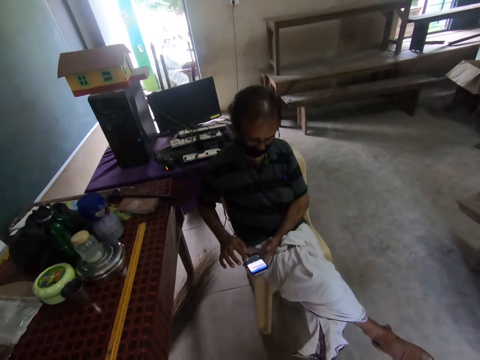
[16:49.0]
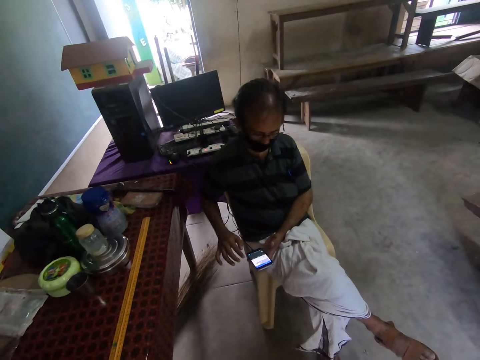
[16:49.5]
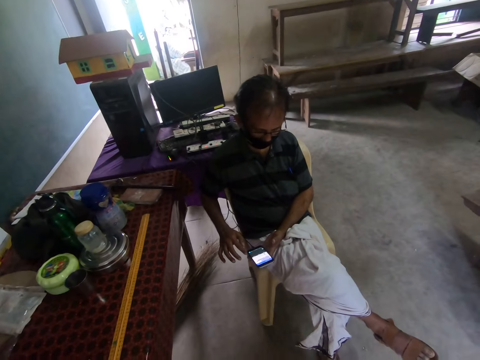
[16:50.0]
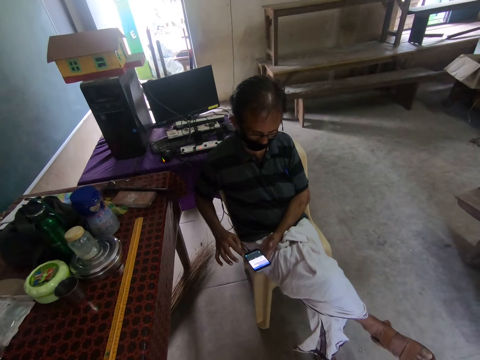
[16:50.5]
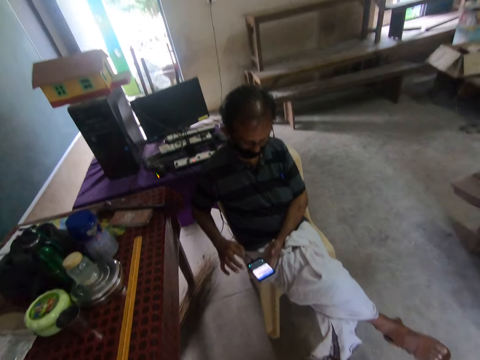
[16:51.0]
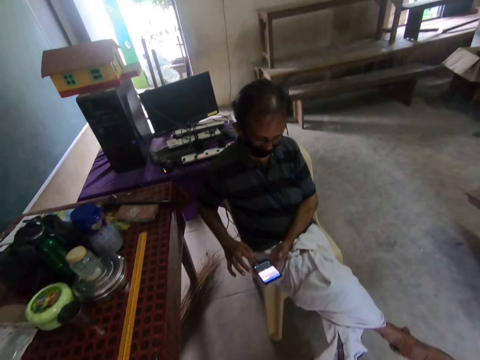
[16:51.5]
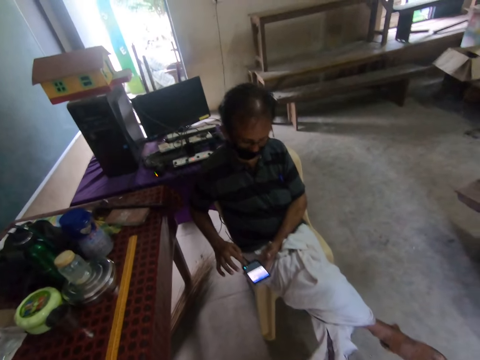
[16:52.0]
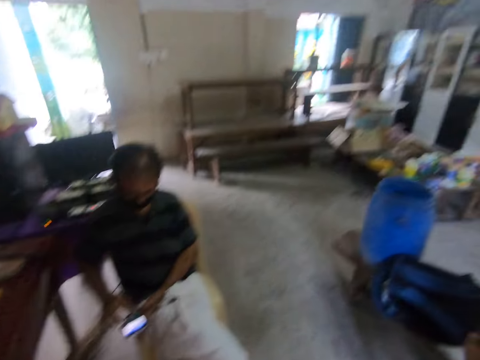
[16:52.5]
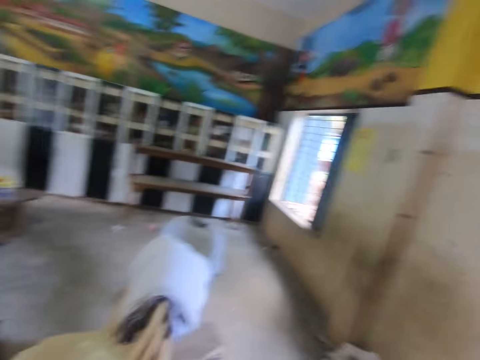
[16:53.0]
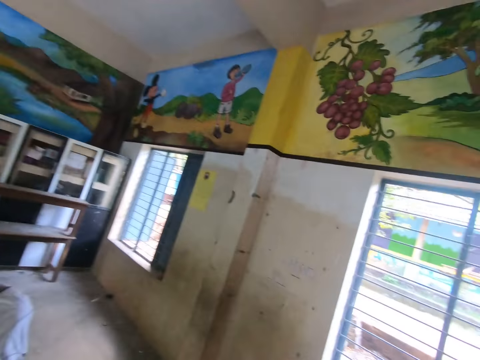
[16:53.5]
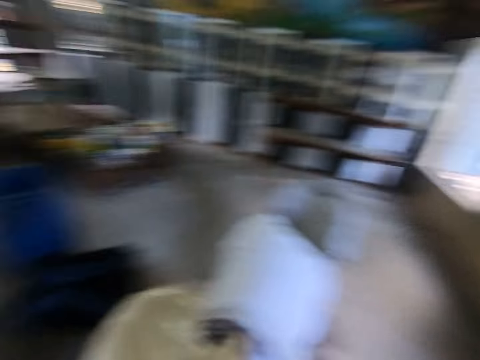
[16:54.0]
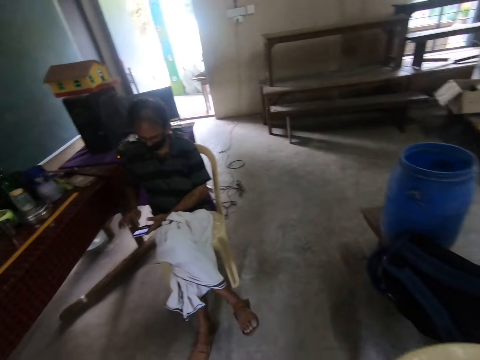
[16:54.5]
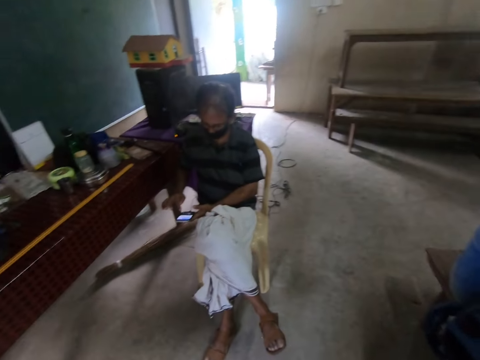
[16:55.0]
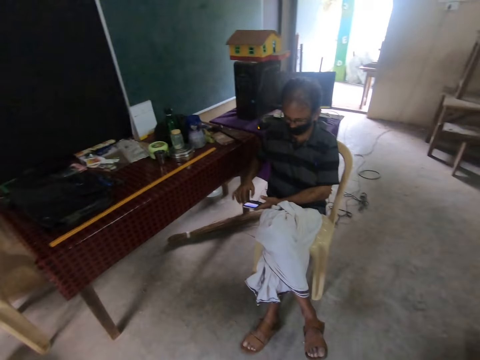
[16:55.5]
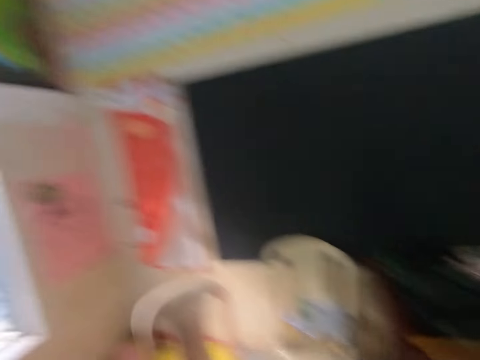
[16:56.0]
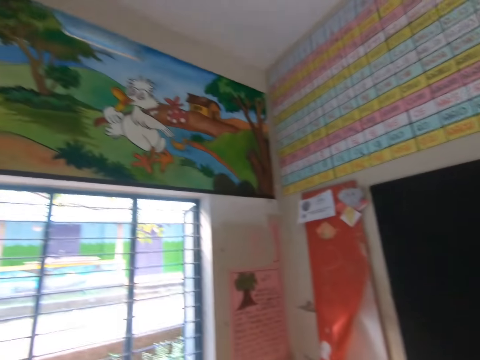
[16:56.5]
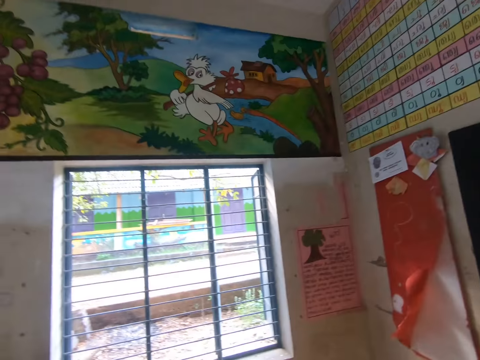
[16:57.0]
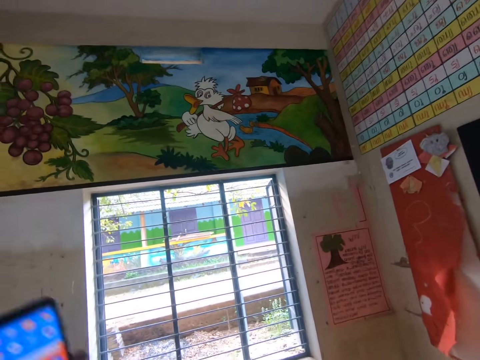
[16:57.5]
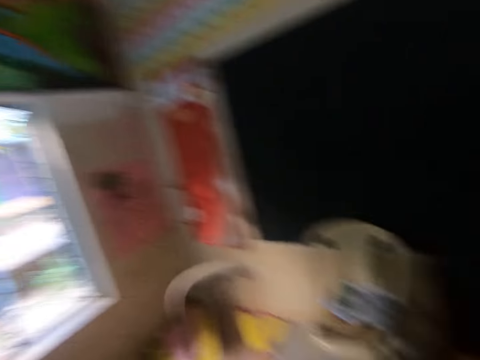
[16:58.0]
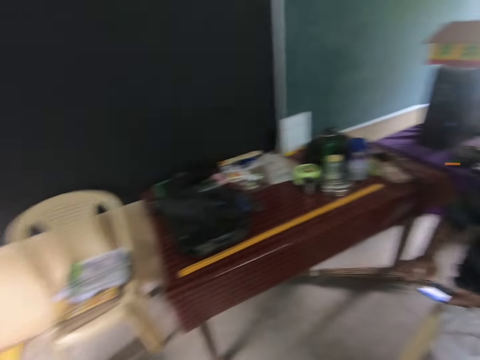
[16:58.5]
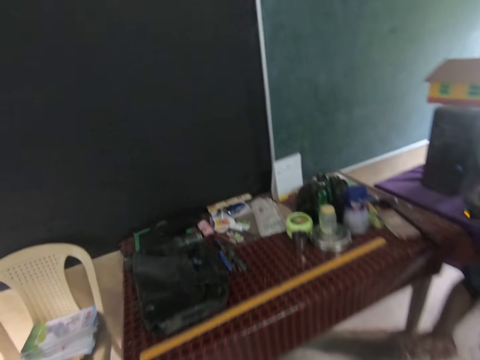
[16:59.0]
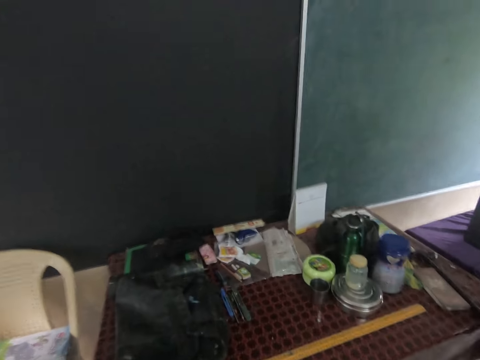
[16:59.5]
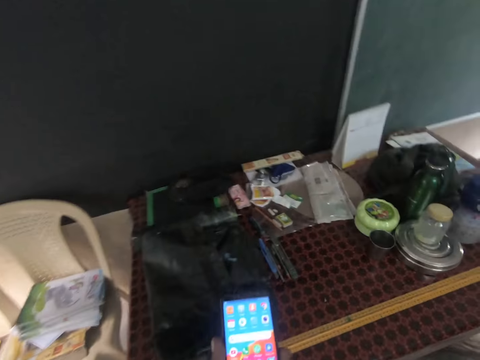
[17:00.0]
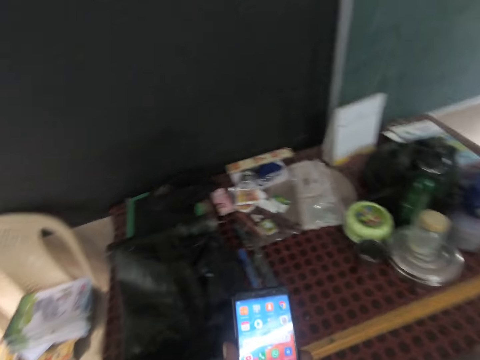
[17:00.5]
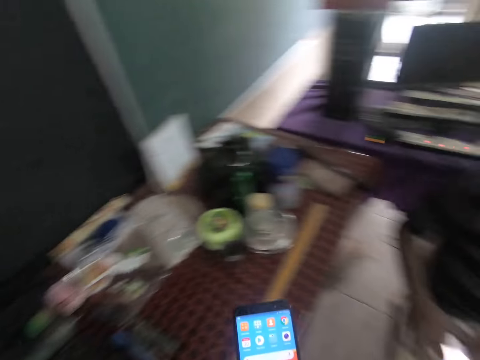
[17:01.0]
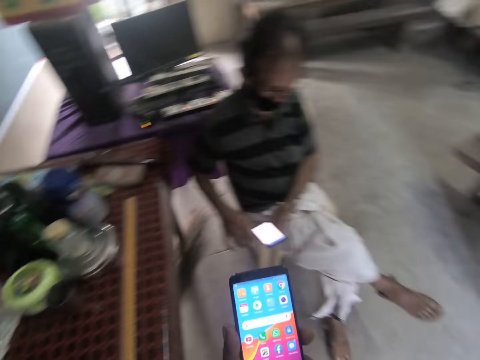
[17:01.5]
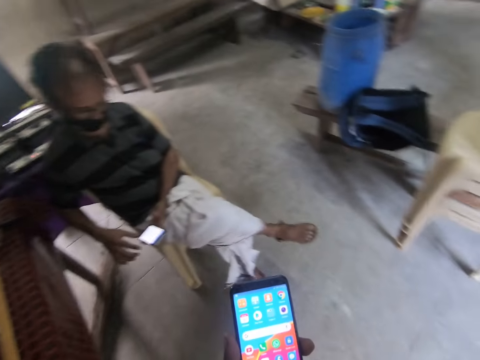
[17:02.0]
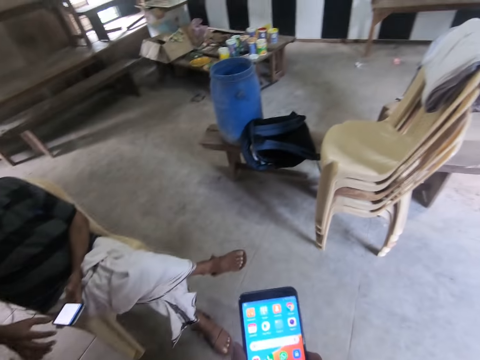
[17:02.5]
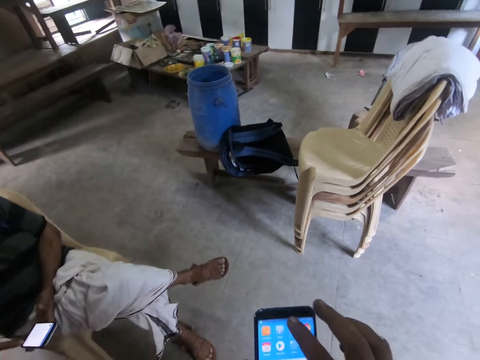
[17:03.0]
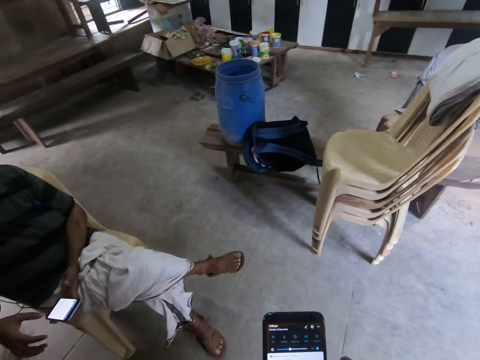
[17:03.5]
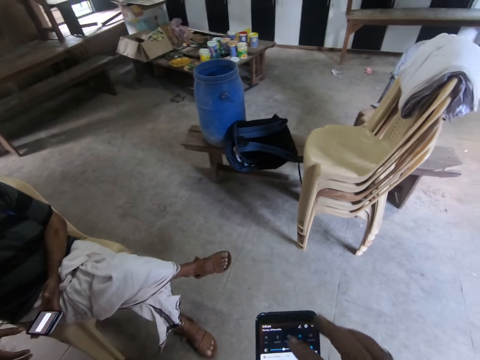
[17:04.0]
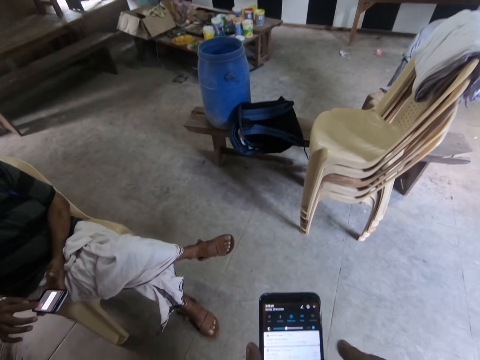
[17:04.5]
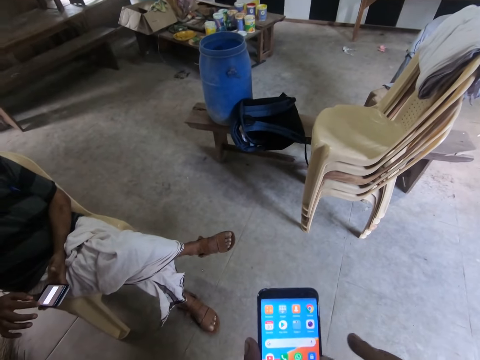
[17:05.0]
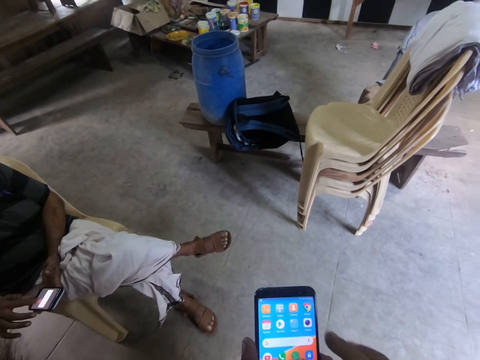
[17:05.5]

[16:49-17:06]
The camera wearer looks around. They use a phone.

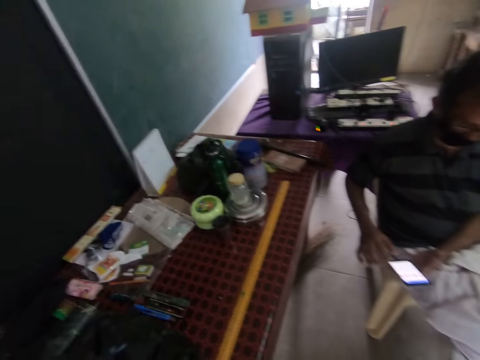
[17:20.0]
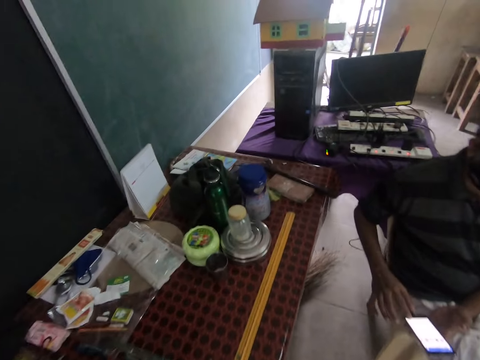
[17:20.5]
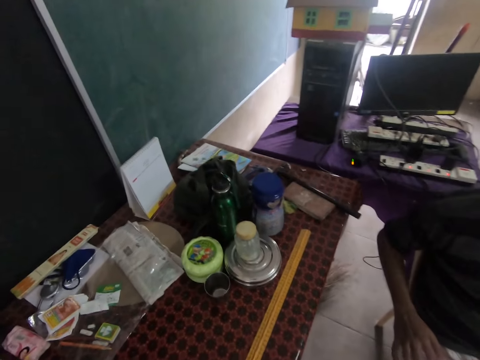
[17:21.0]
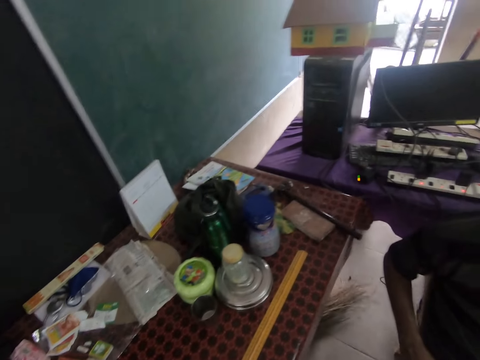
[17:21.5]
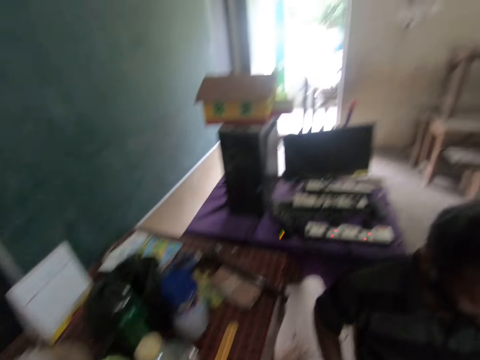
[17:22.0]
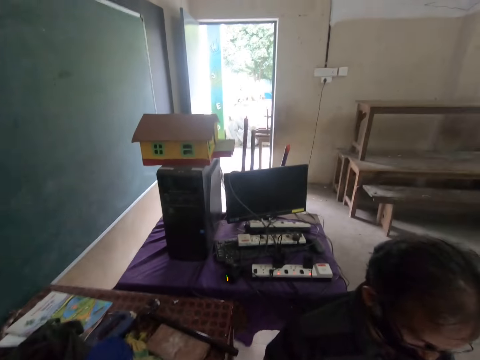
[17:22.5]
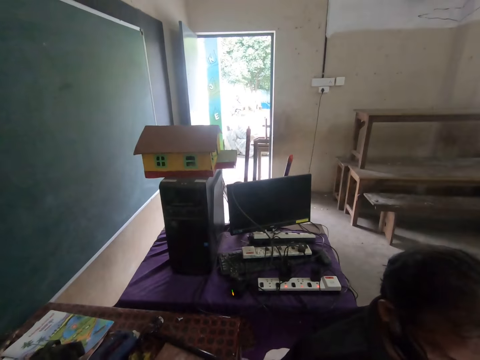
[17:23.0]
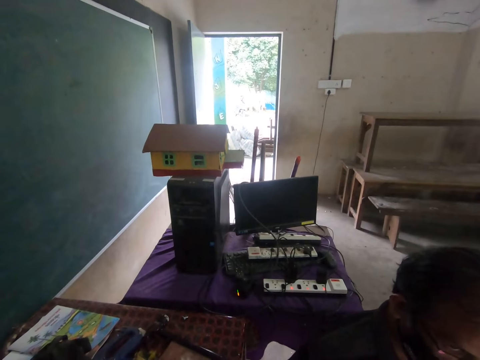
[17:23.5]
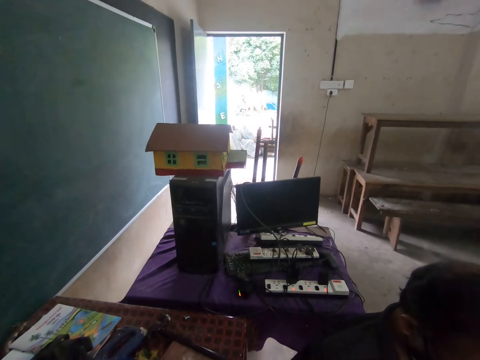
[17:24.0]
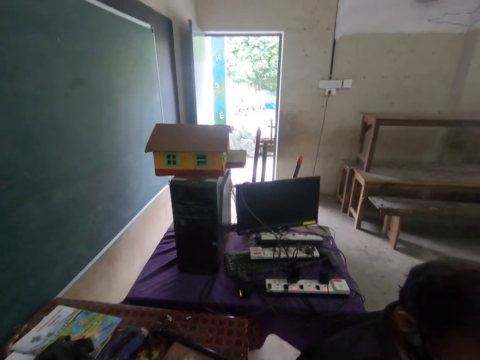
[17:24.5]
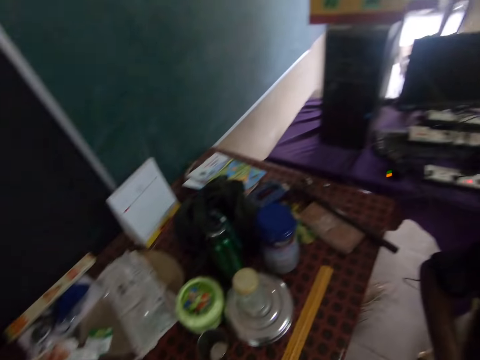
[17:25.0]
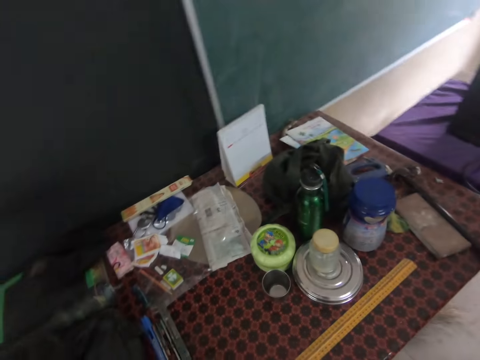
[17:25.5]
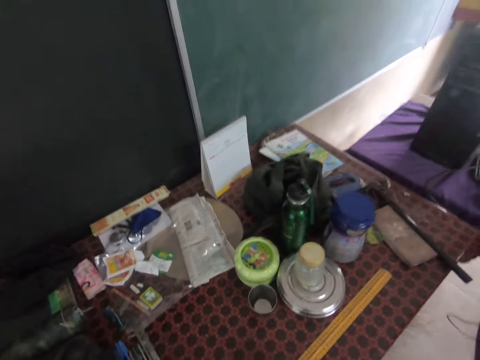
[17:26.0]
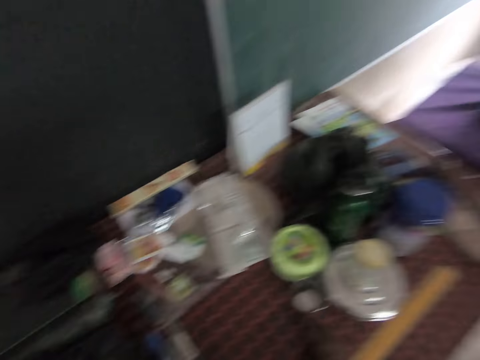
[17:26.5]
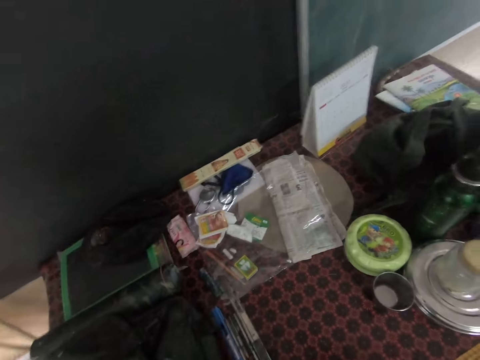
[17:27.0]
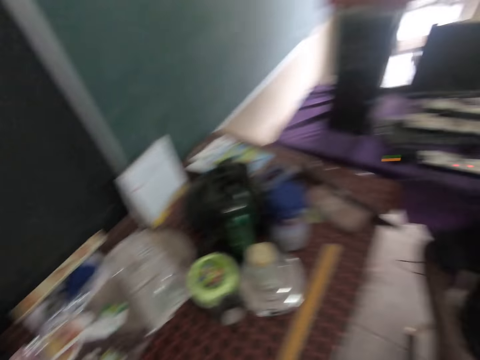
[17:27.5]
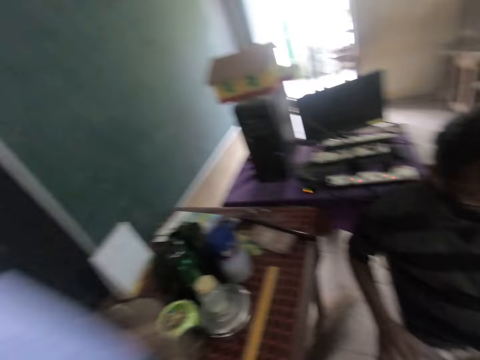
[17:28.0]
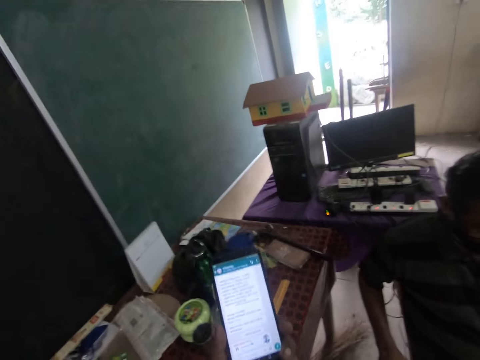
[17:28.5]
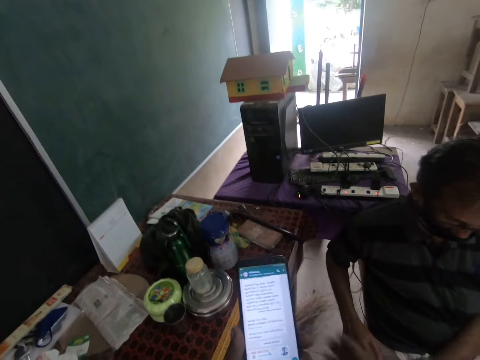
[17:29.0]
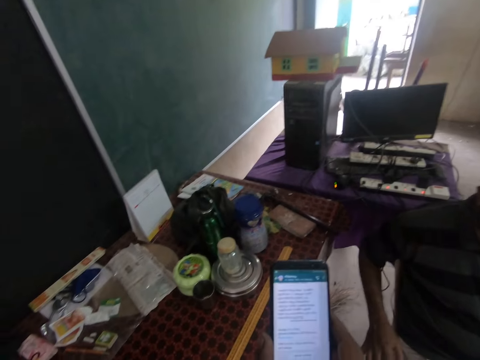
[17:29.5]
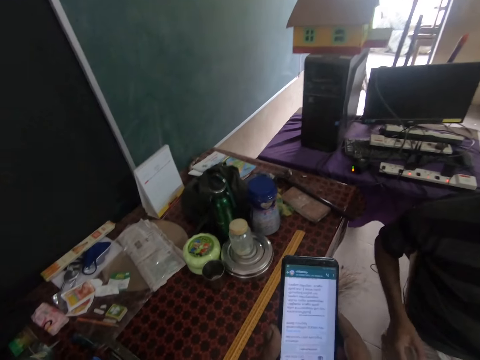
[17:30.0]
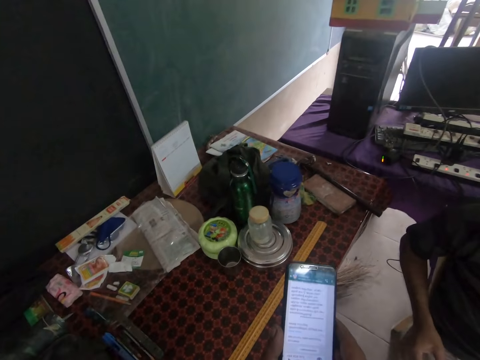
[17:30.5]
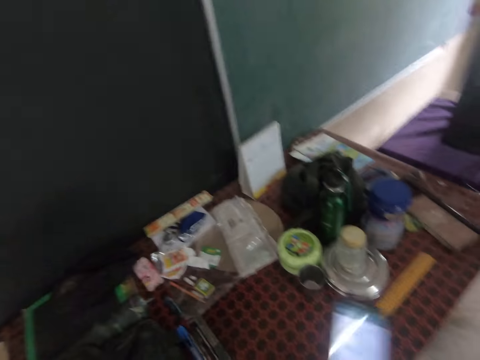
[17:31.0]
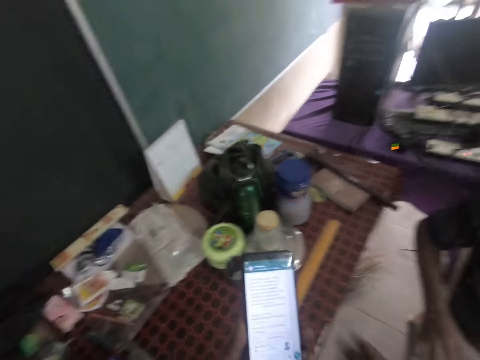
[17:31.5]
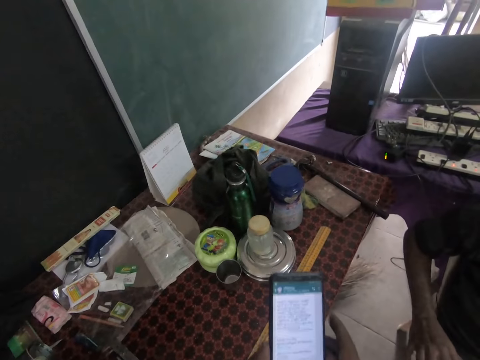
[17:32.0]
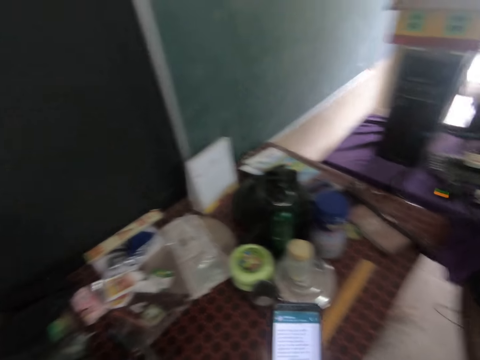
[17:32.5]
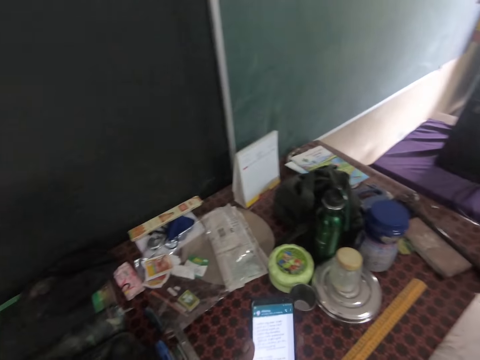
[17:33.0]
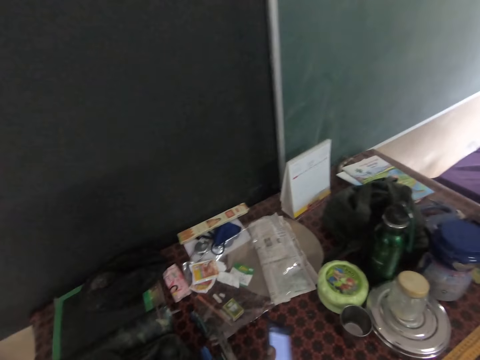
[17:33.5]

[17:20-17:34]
The camera wearer looks around. They touch the table. They hold the phone with both hands.
